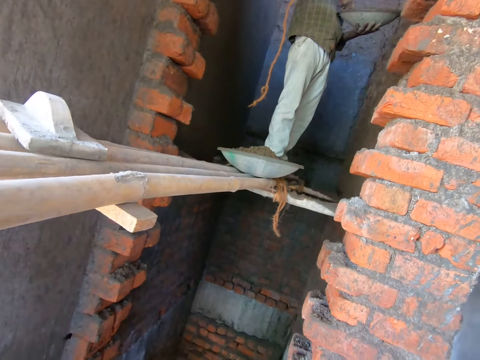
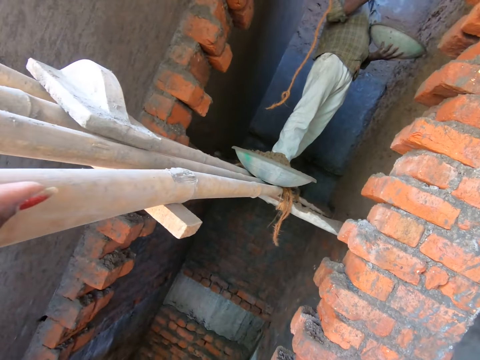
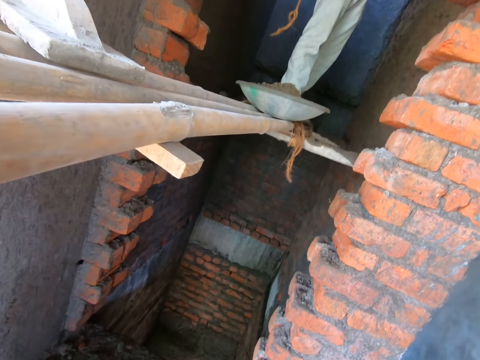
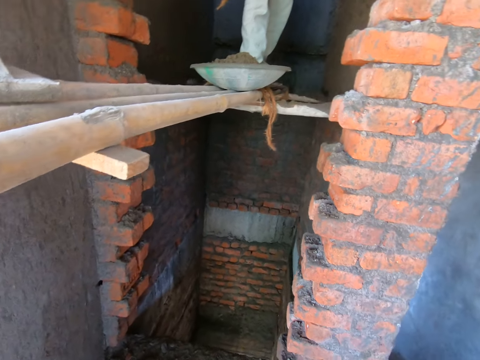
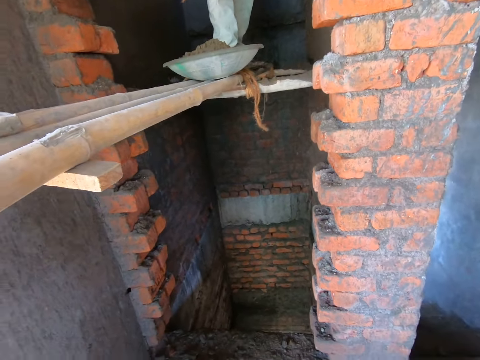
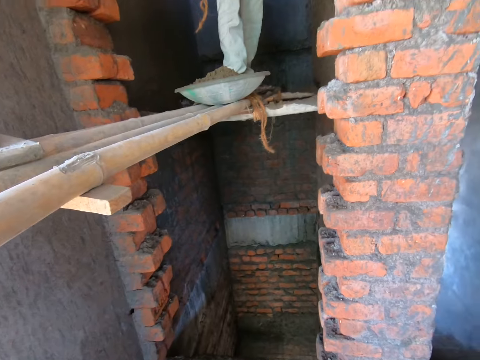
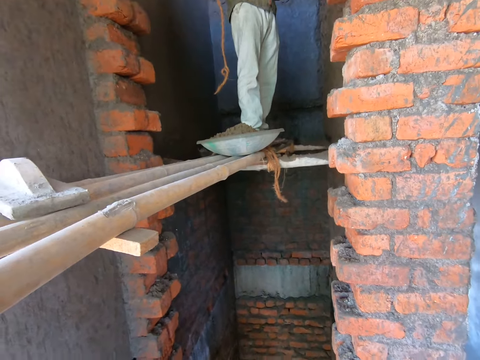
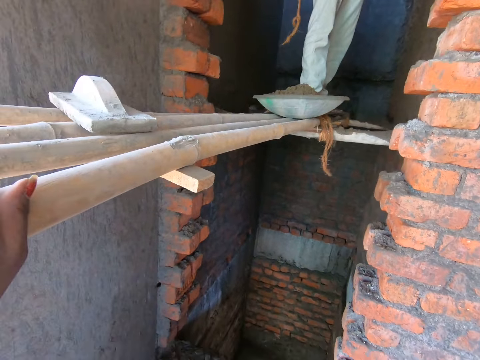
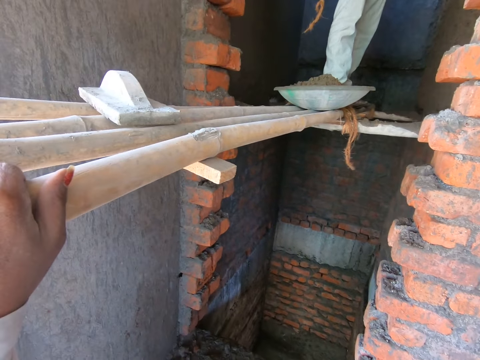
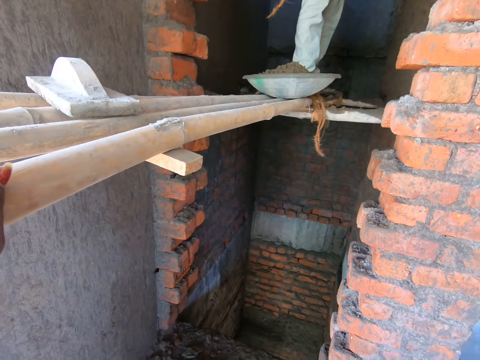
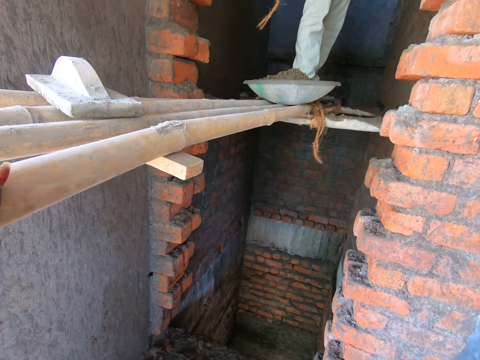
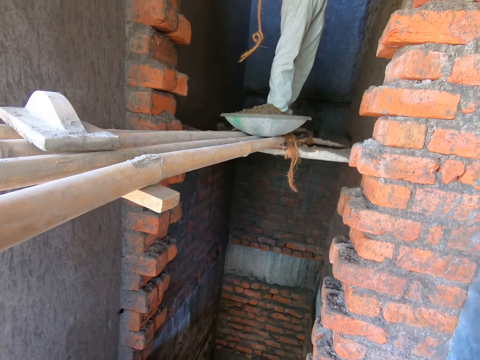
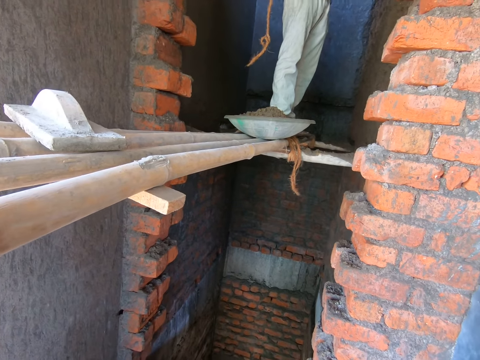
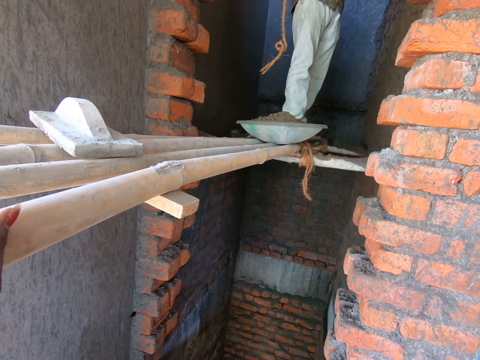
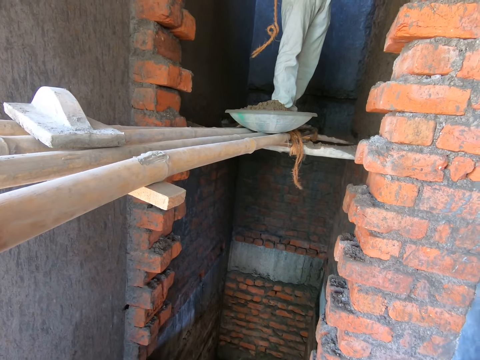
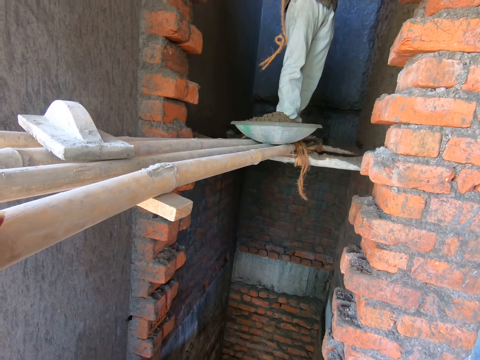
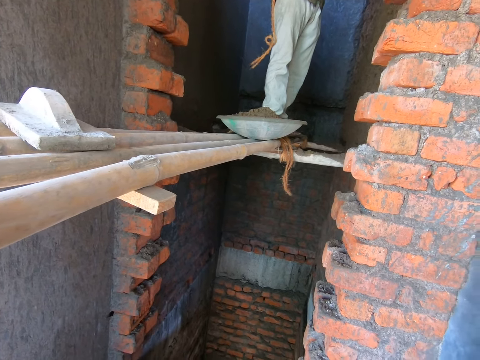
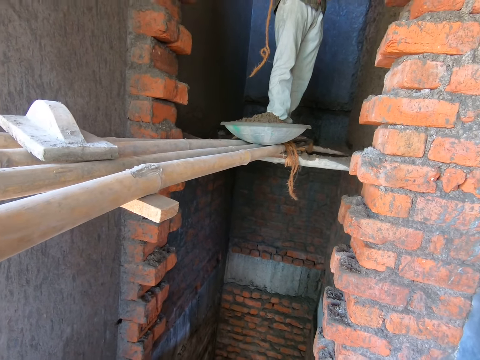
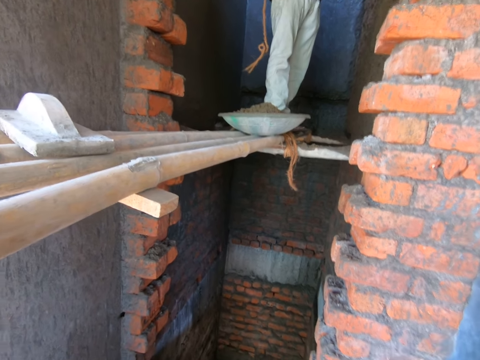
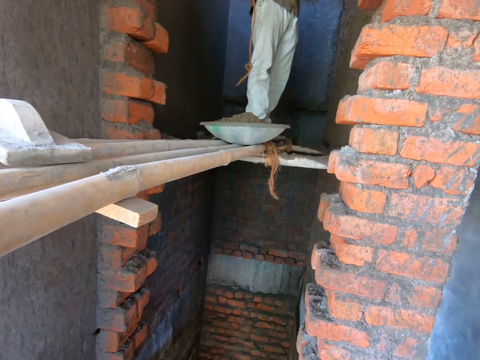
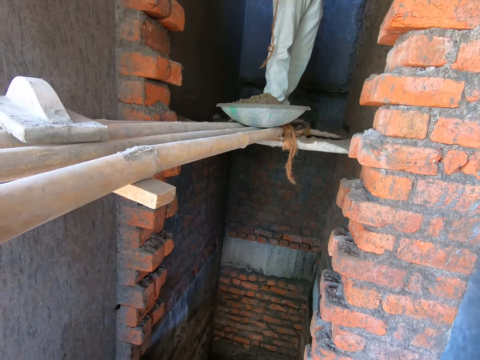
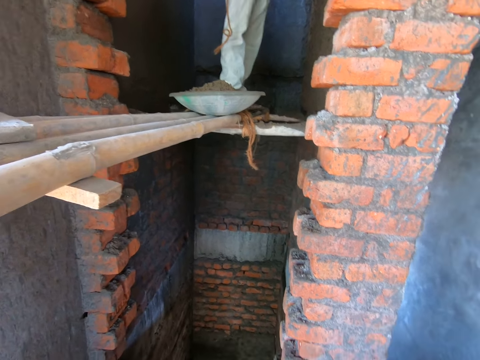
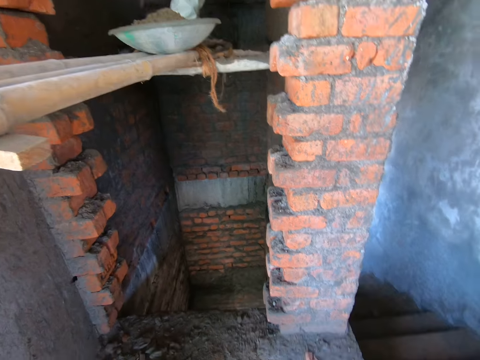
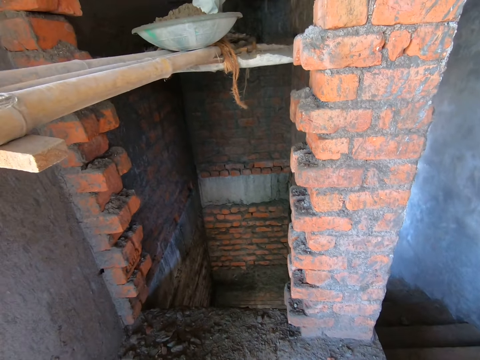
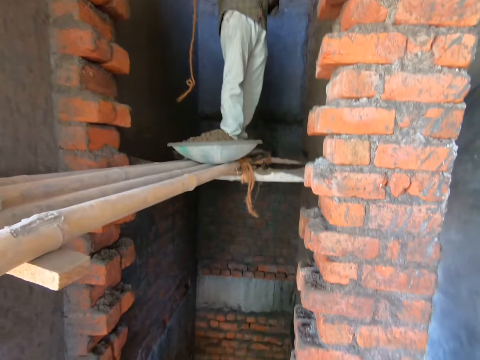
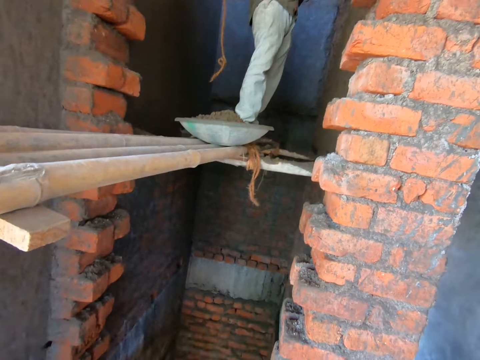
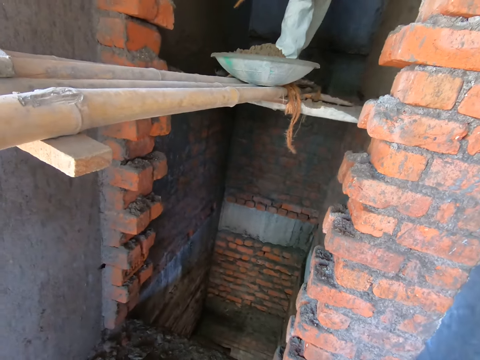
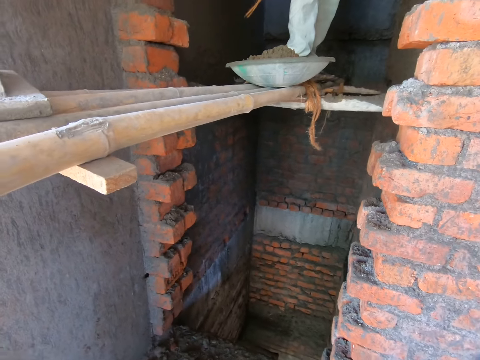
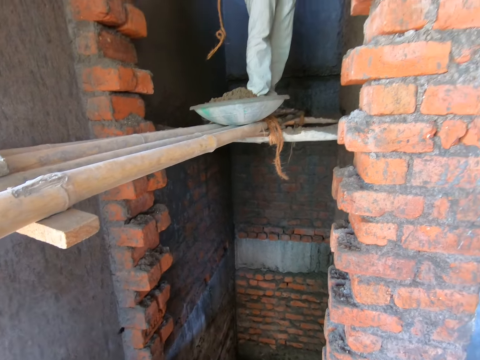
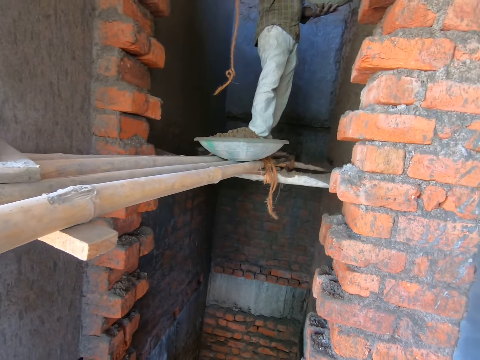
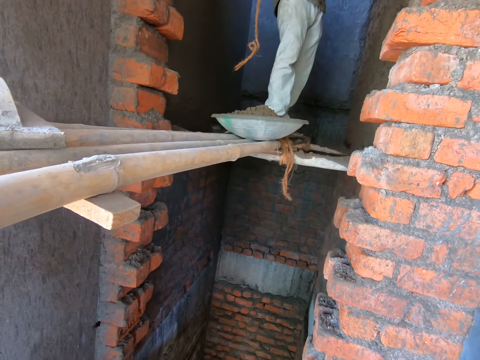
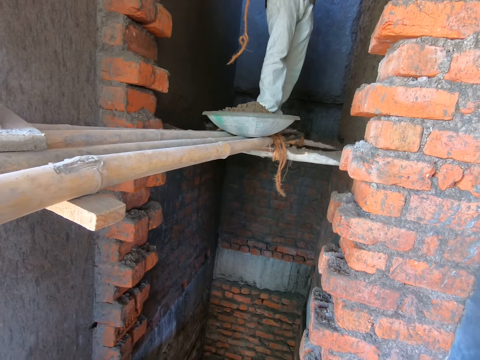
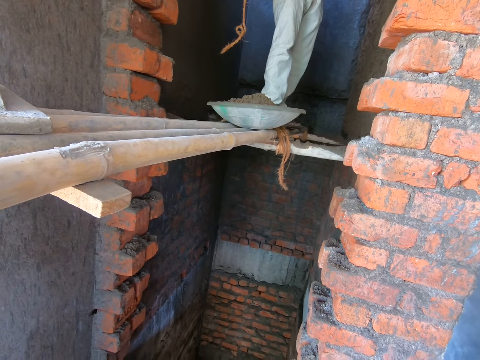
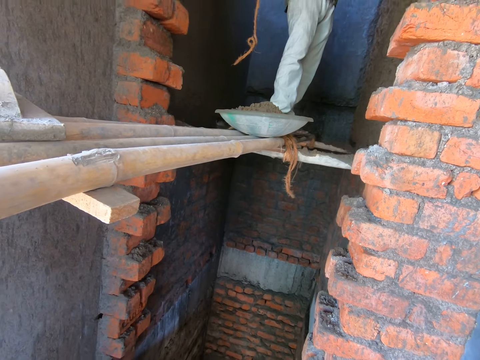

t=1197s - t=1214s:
The camera wearer looks around. A man scoops the cement mortar from the mortar pan with the trowel in his right hand. The man applies cement mortar on the wall with the trowel in his right hand. The camera wearer speaks to the man. The man scoops the cement mortar from the mortar pan with the trowel in his right hand.

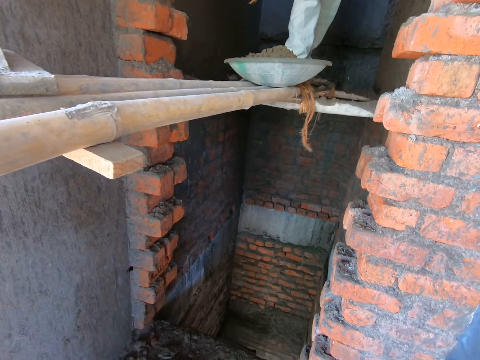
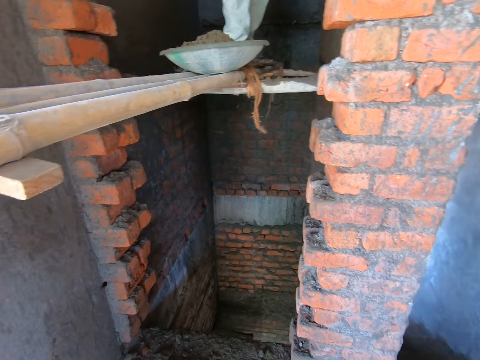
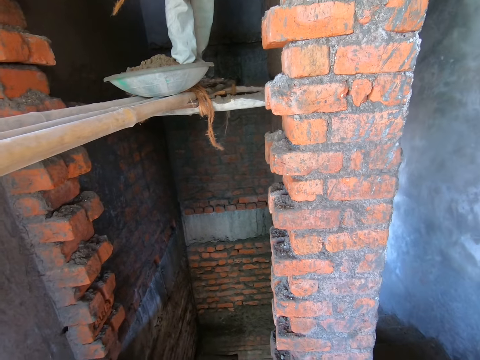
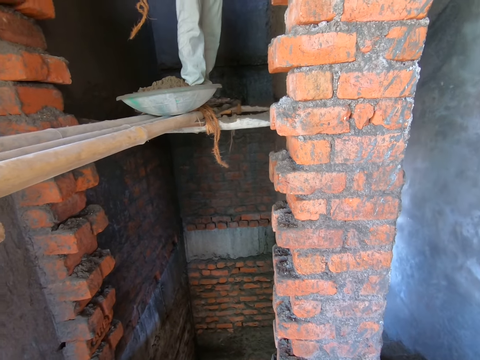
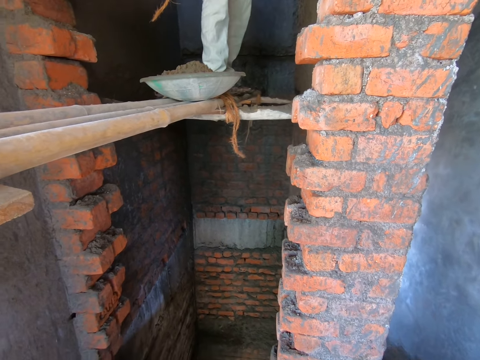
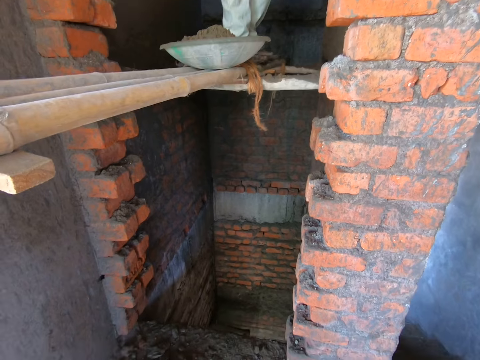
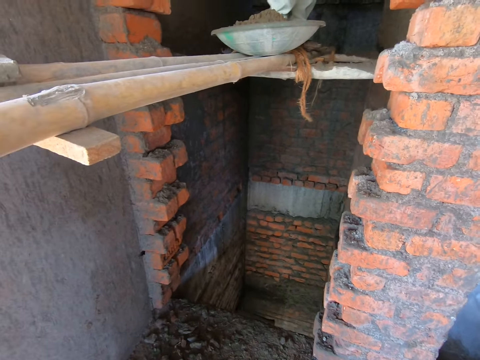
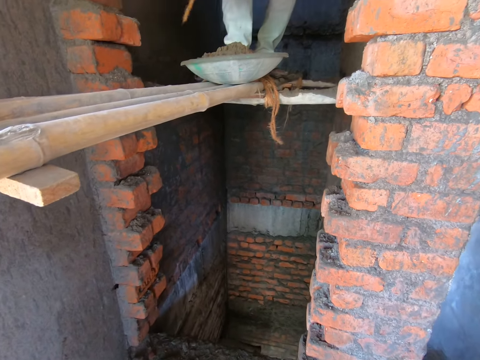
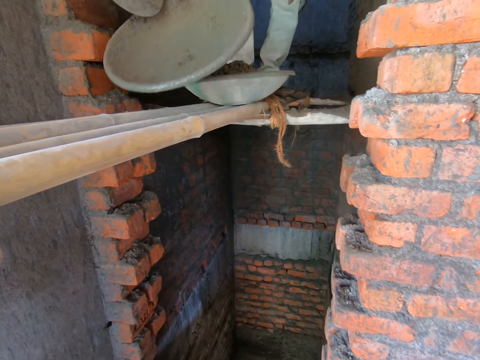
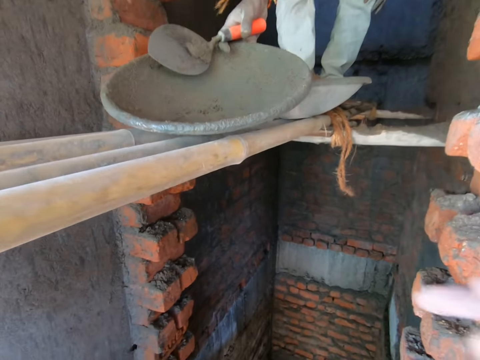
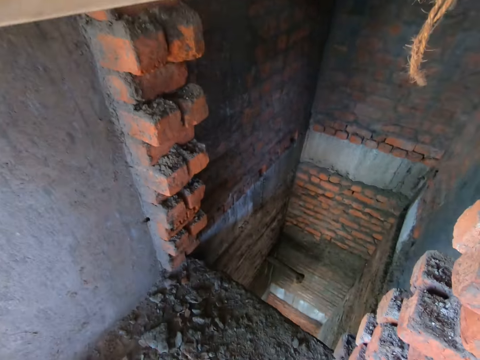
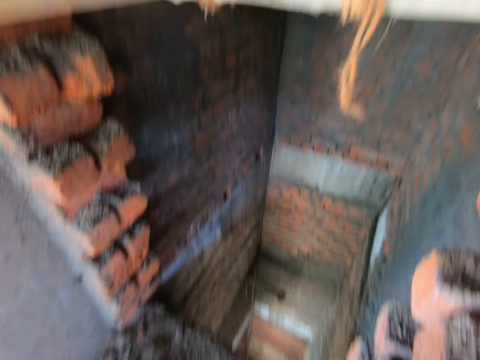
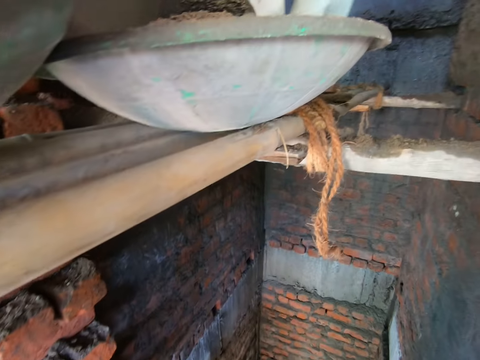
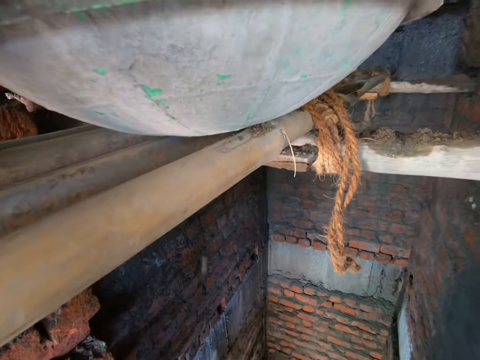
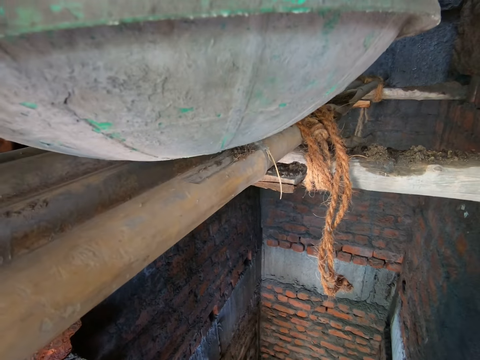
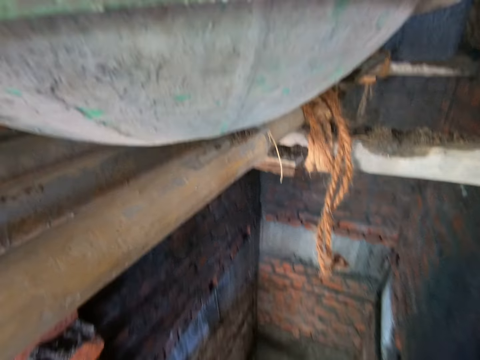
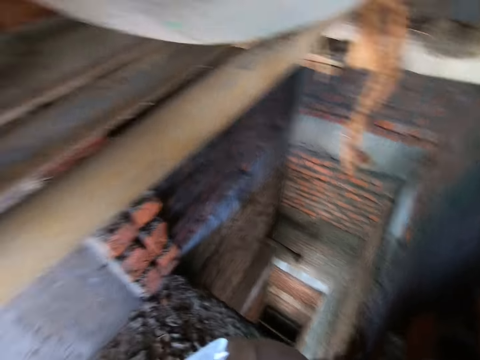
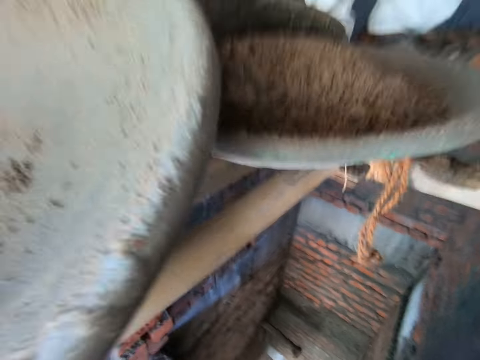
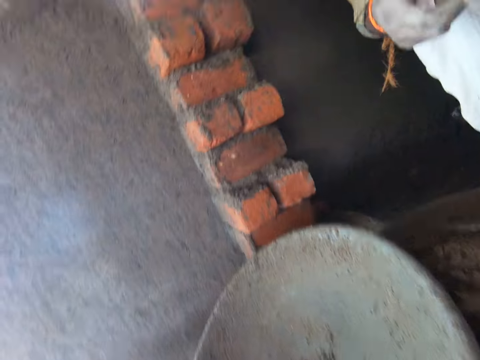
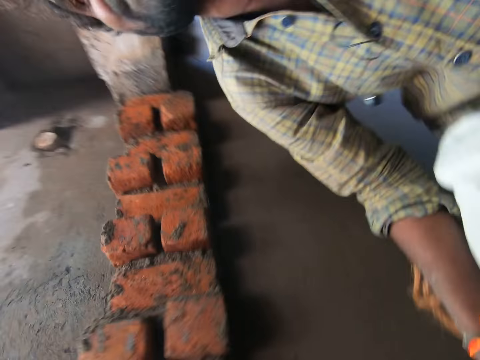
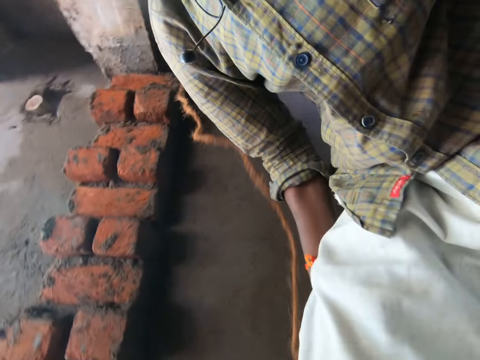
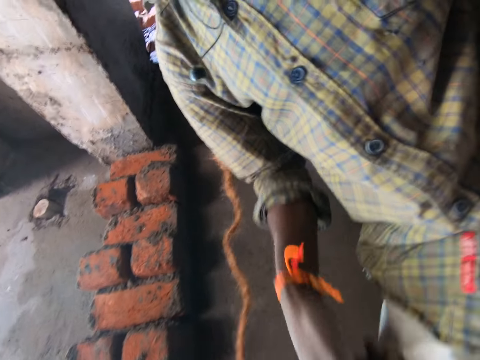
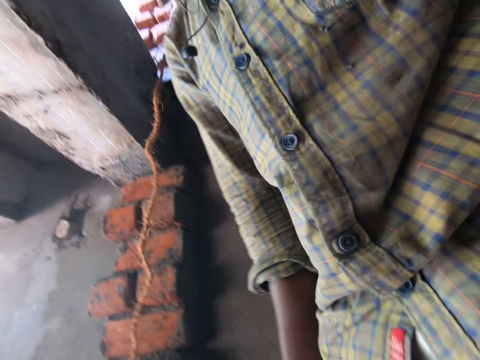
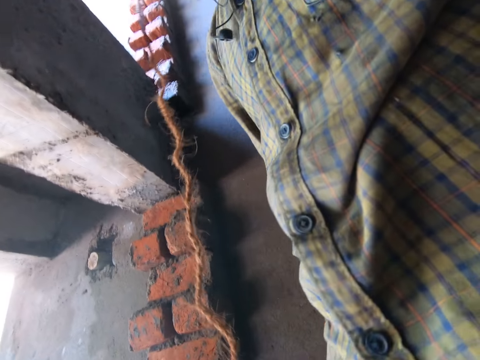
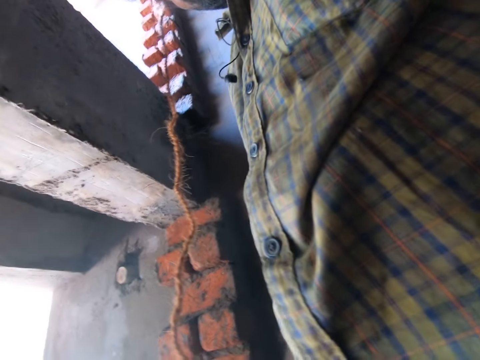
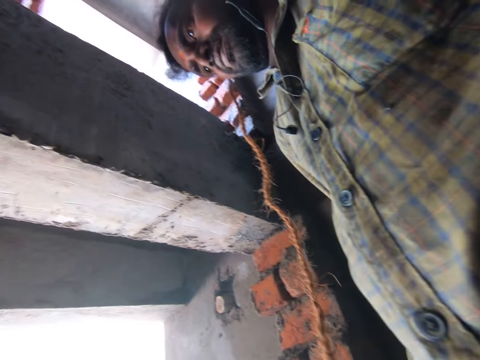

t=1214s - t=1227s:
The man drops the mortar pan on the bamboo scaffolding with his right hand. The camera wearer does something.
